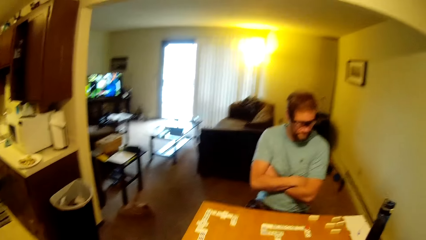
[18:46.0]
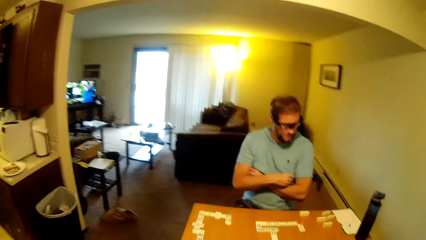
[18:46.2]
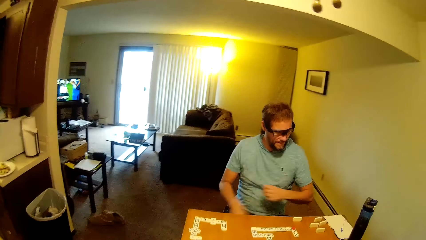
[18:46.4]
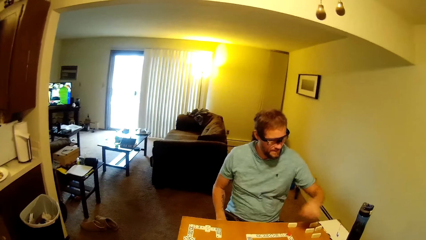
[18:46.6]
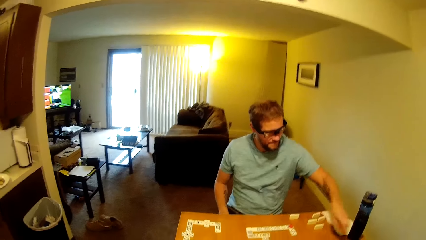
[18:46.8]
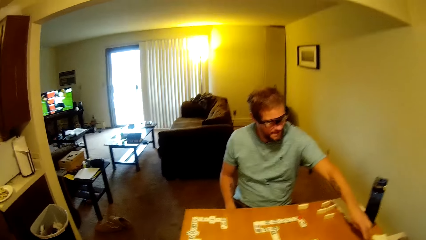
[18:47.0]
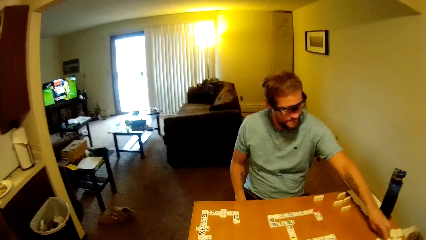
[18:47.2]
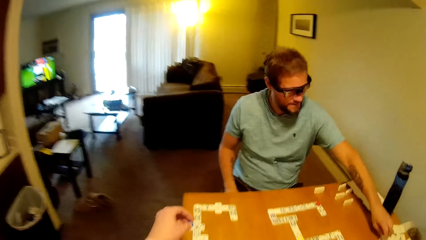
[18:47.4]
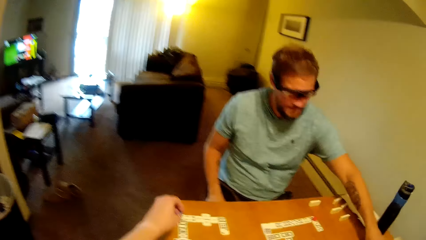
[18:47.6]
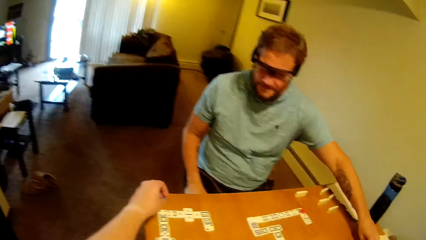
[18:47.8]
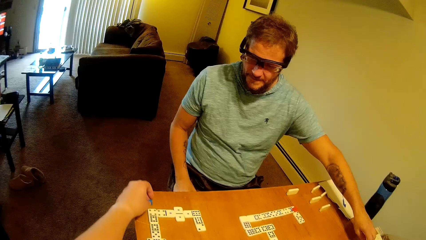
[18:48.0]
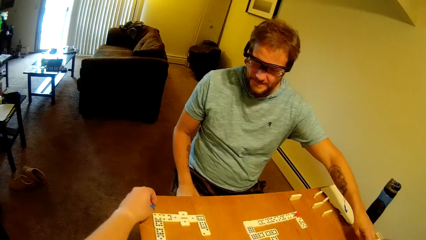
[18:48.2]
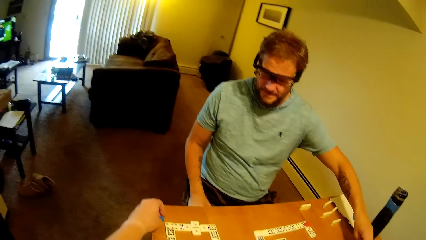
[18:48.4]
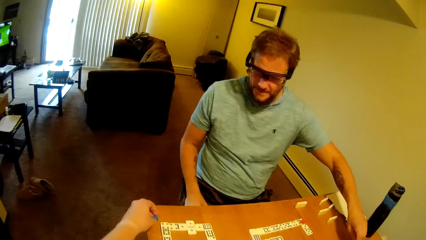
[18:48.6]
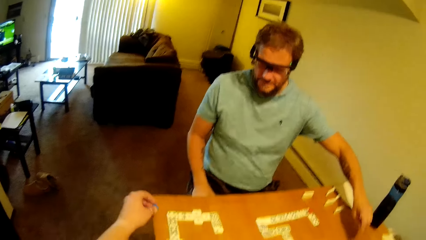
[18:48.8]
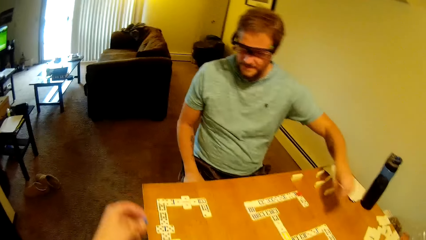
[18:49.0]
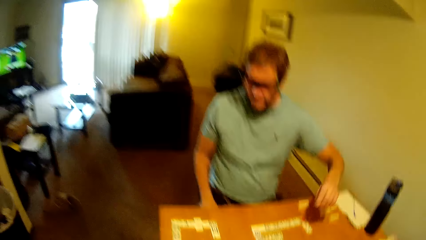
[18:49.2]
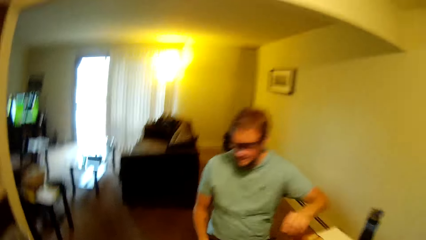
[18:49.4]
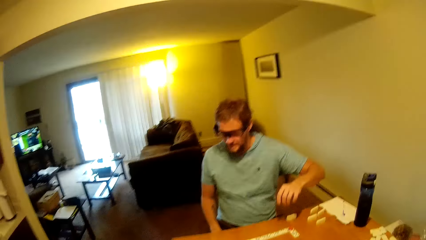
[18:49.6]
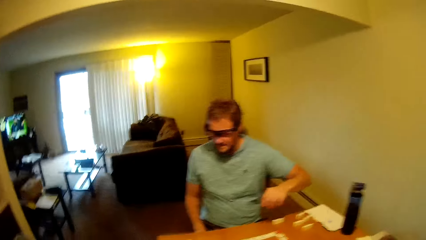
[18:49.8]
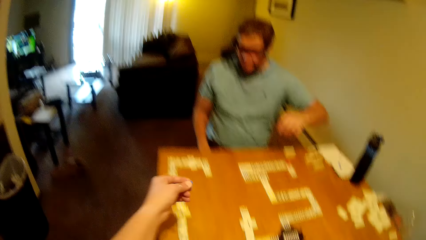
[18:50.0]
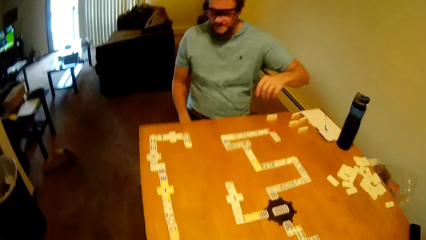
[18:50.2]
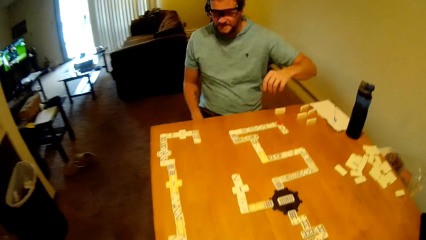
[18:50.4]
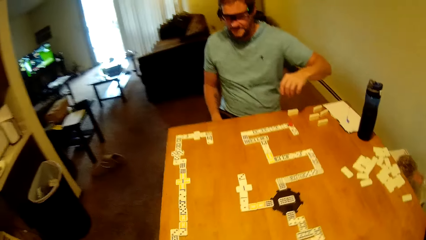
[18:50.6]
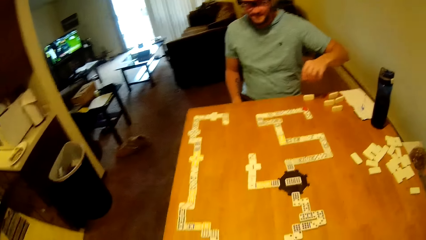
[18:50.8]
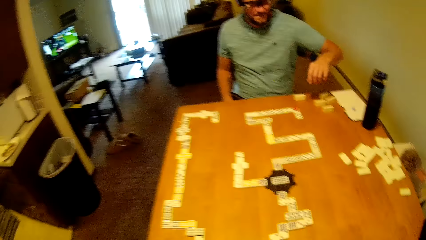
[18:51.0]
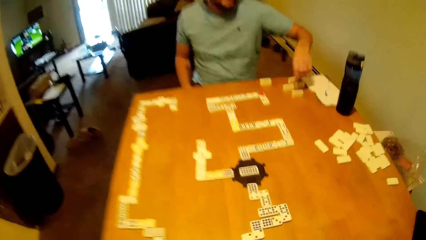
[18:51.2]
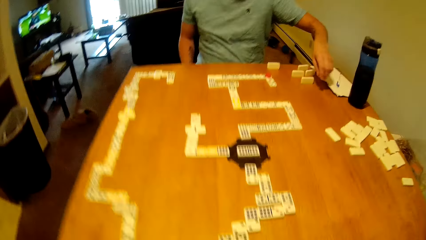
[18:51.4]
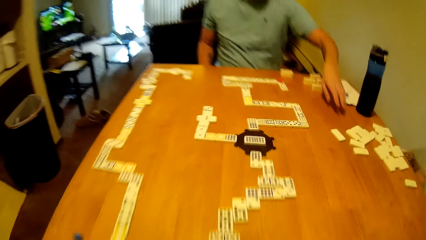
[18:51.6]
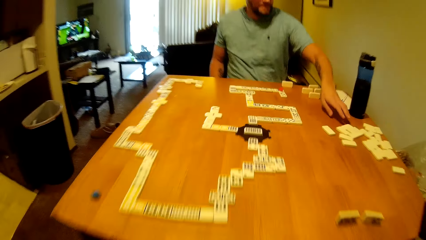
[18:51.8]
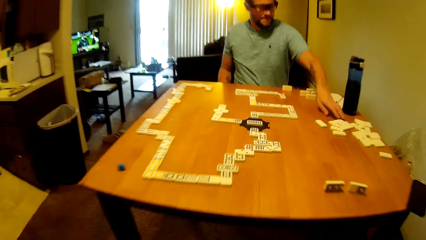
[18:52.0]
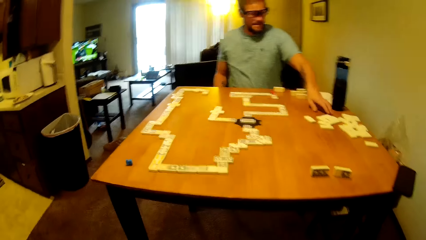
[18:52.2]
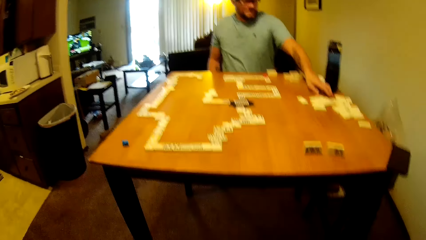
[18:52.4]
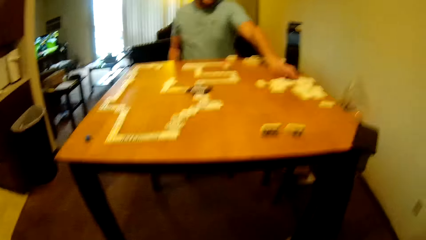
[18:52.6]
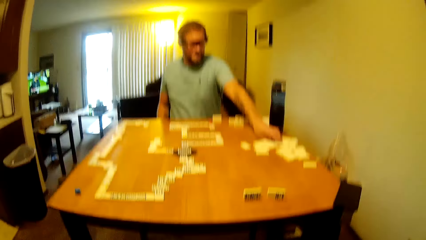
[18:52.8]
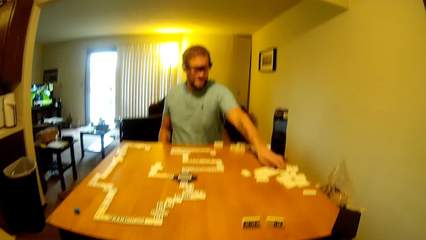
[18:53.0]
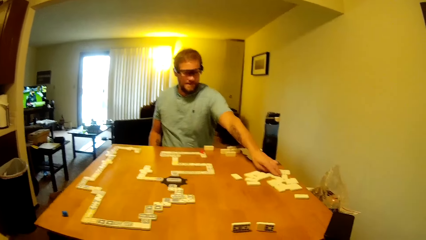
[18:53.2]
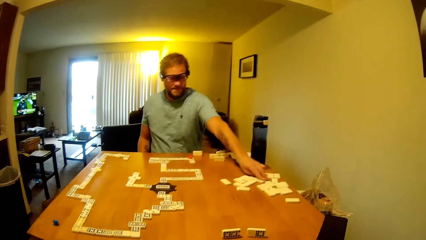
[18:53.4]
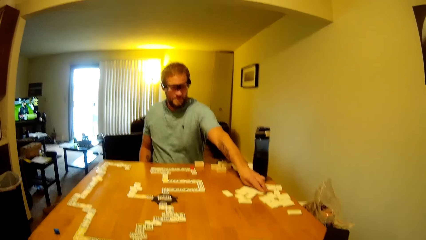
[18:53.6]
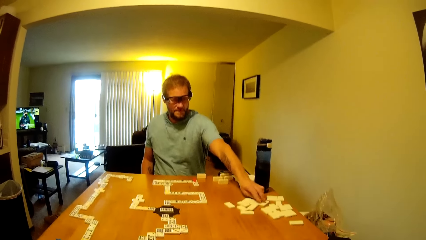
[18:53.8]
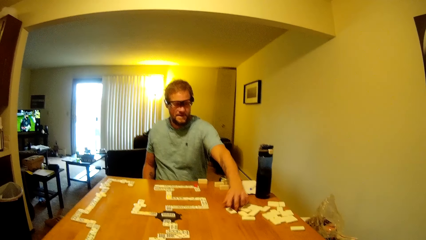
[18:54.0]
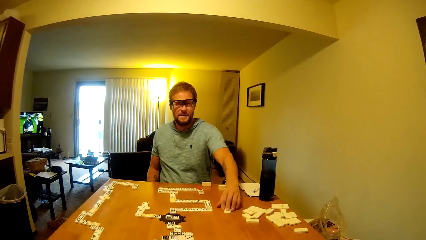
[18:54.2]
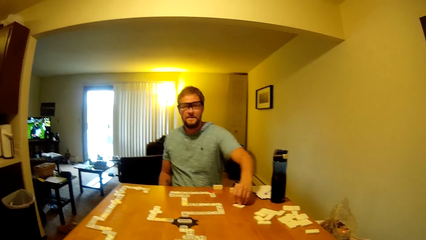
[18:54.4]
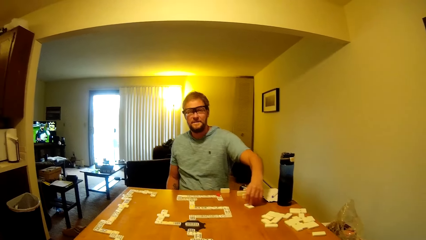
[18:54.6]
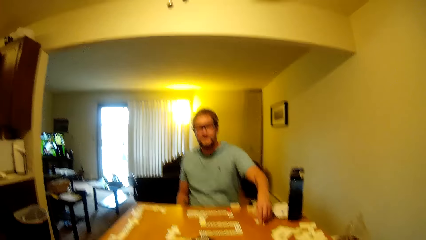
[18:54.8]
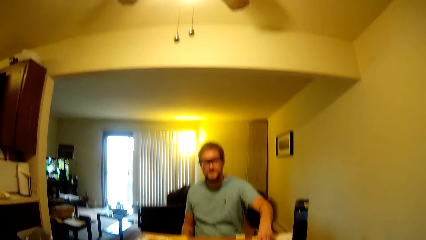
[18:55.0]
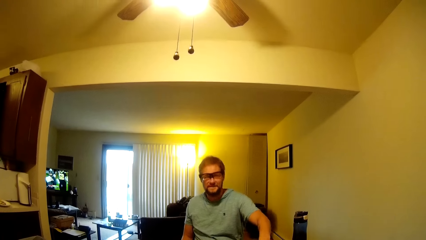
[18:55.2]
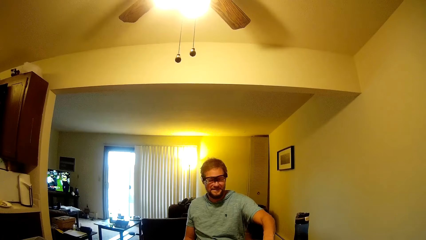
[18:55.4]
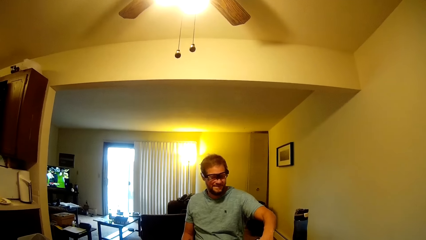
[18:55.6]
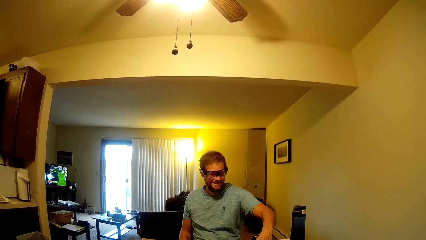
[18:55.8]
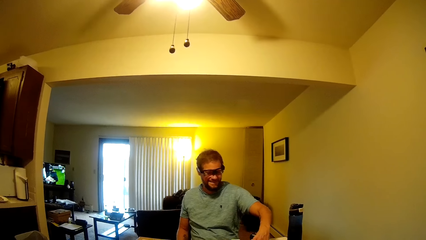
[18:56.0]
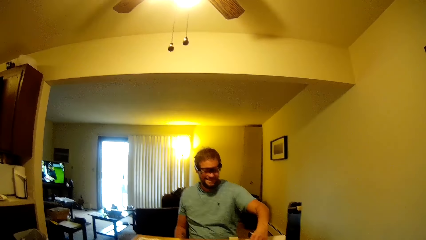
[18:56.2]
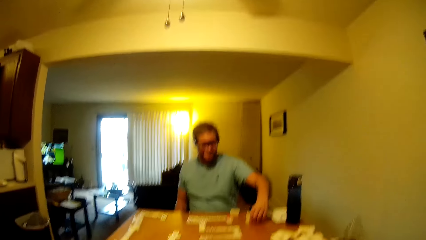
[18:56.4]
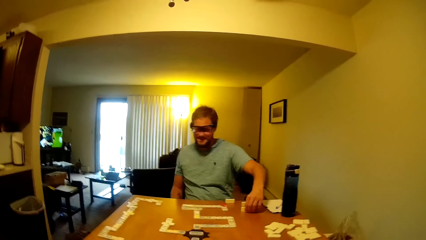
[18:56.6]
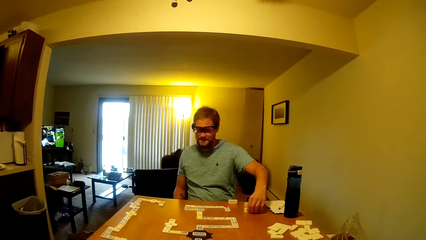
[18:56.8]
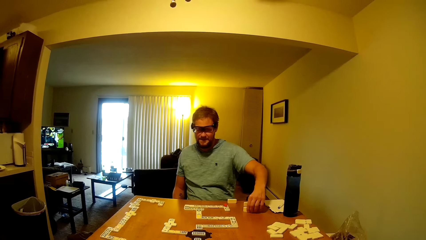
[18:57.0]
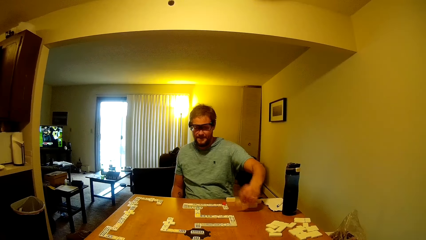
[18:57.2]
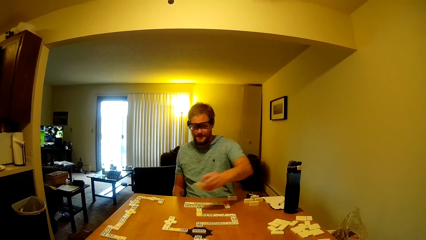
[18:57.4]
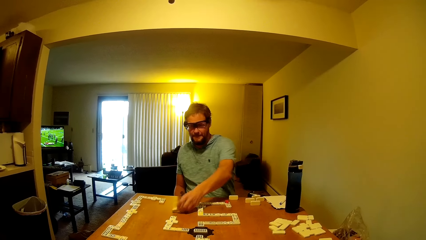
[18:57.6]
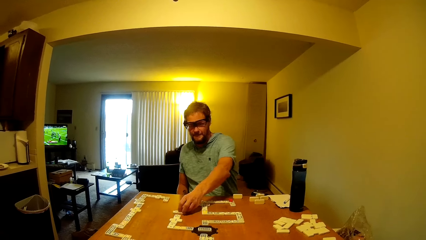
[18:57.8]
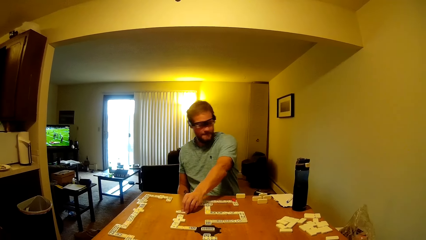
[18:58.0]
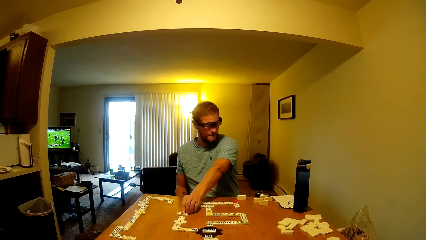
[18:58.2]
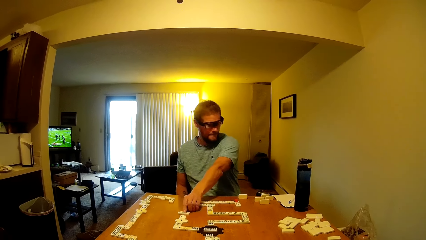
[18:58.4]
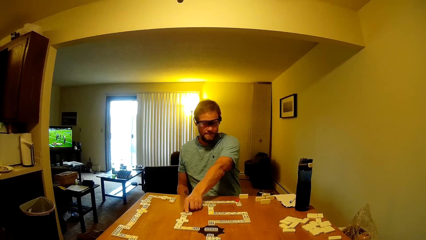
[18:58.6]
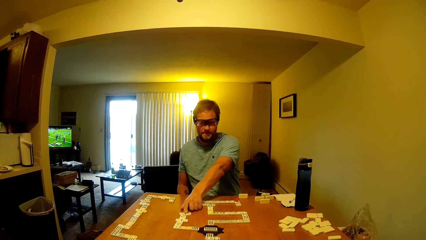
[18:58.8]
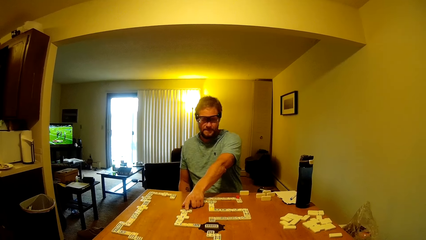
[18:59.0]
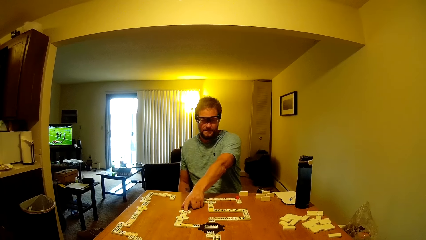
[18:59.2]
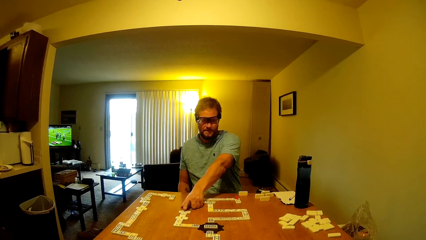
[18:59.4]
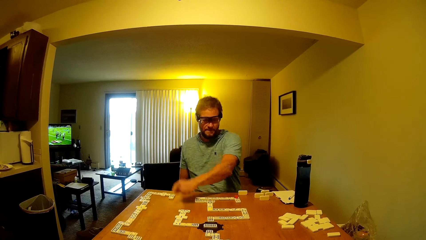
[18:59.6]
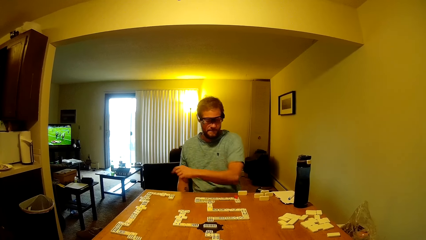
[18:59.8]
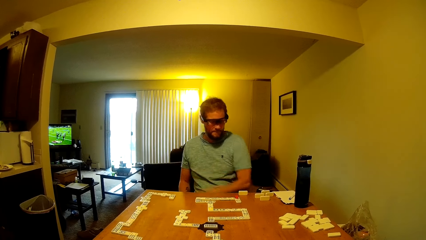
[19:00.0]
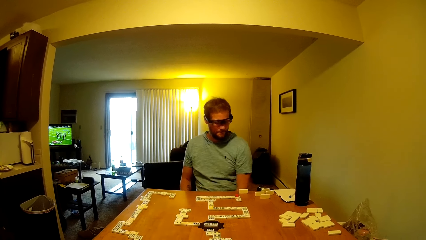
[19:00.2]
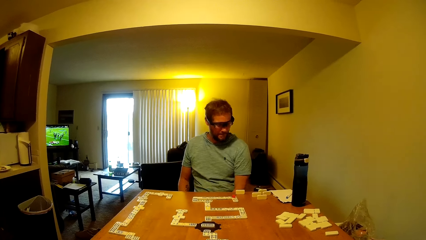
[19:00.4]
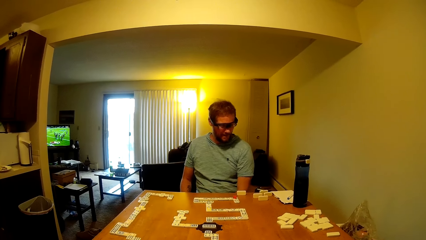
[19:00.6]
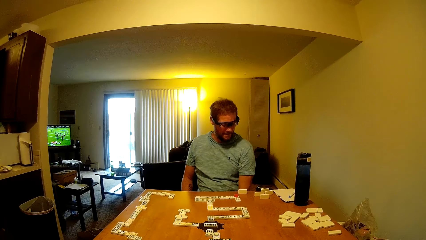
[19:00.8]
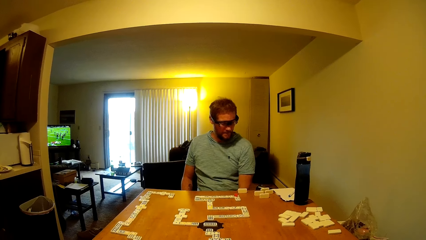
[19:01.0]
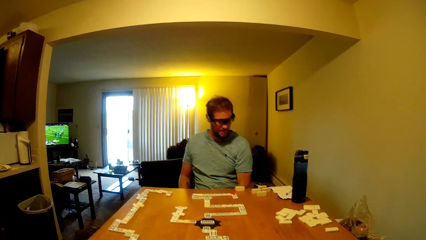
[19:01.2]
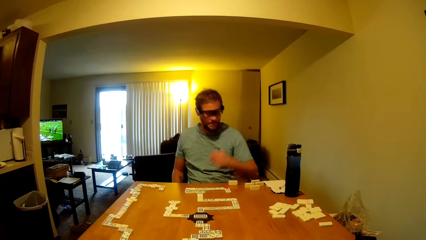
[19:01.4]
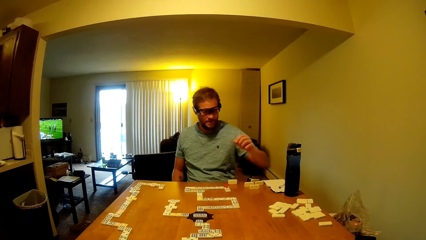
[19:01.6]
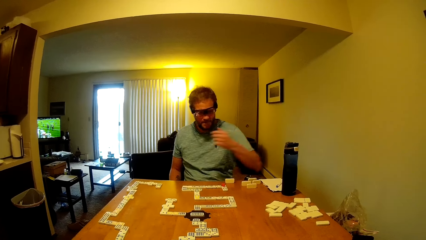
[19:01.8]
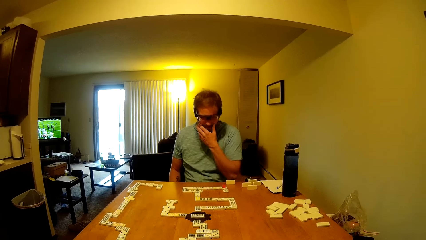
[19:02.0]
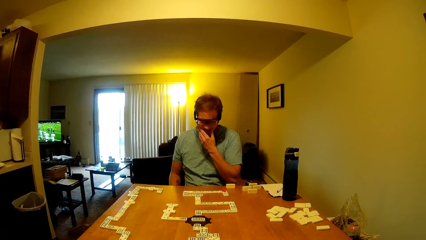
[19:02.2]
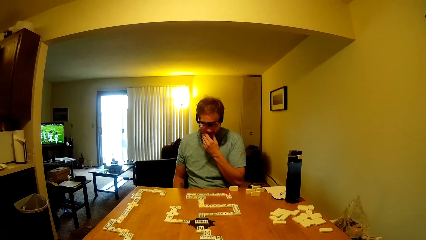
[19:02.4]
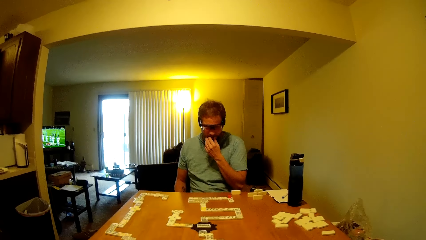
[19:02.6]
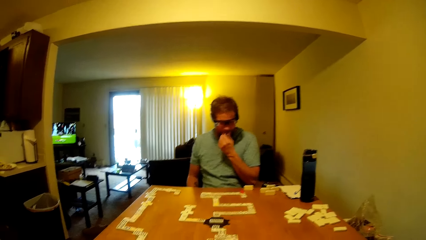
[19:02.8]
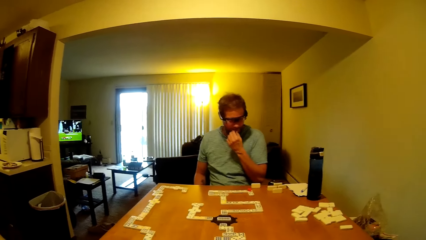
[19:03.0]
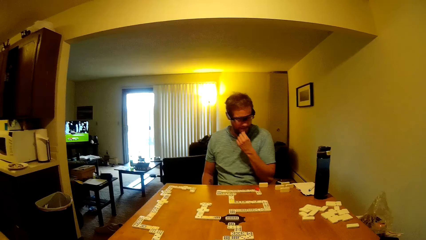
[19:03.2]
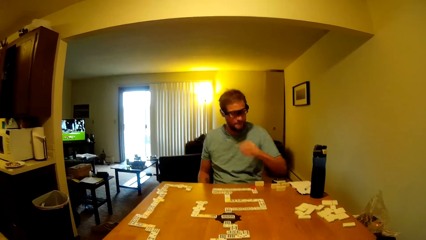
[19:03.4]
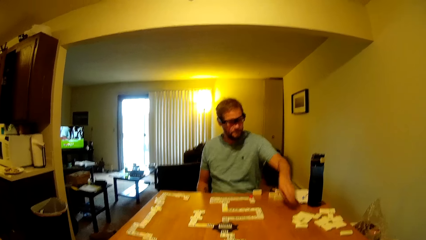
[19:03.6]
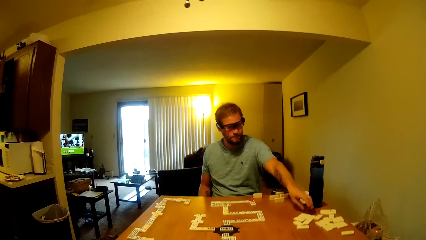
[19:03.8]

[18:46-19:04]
The camera wearer plays a dominoes piece. A man picks a word board from the table and places the word board on the table. The man plays the dominoes piece and talks to the camera wearer.
